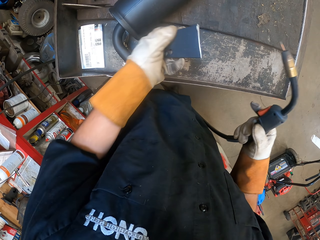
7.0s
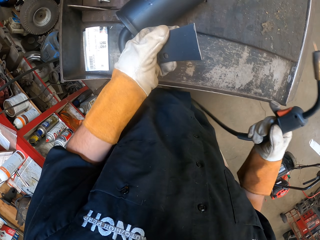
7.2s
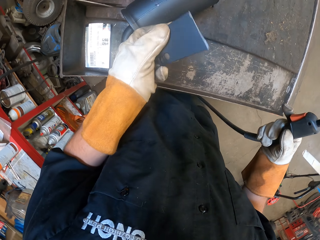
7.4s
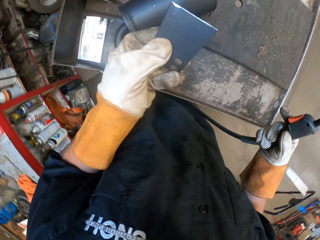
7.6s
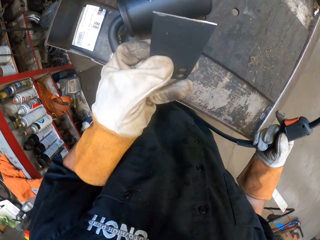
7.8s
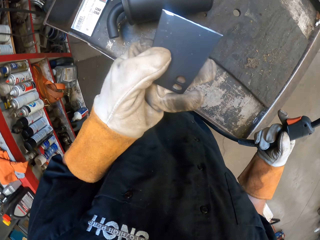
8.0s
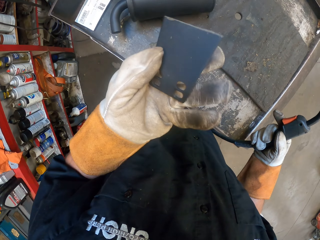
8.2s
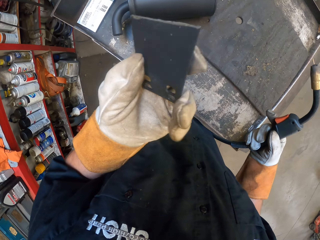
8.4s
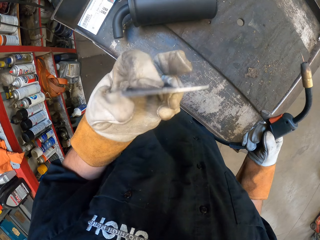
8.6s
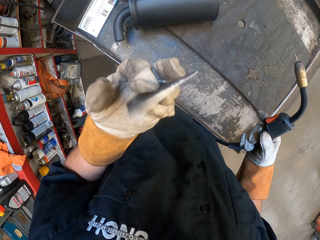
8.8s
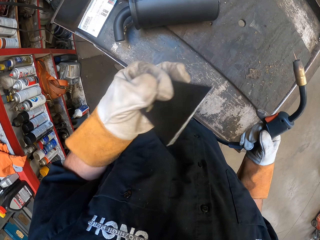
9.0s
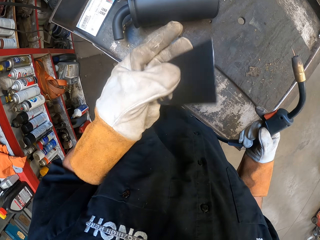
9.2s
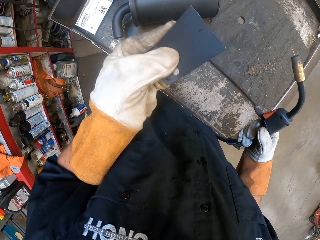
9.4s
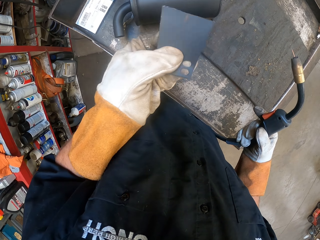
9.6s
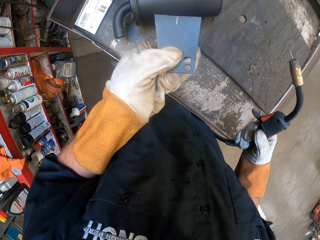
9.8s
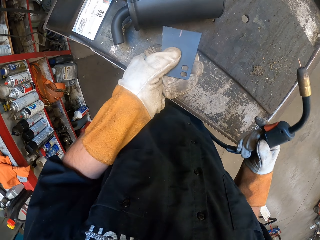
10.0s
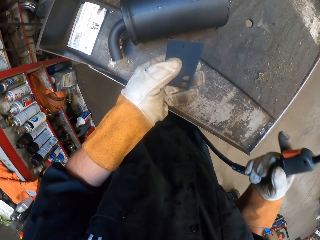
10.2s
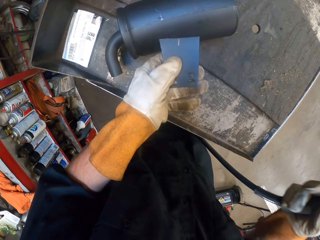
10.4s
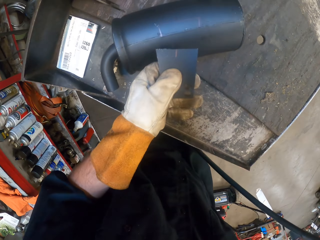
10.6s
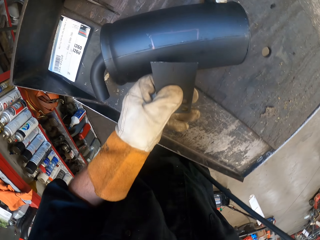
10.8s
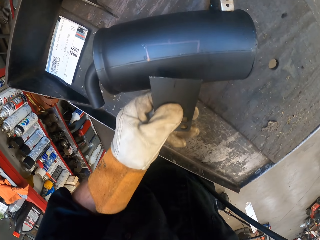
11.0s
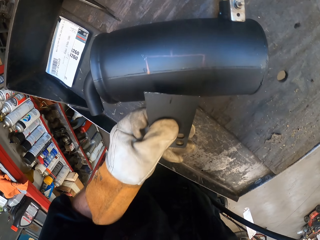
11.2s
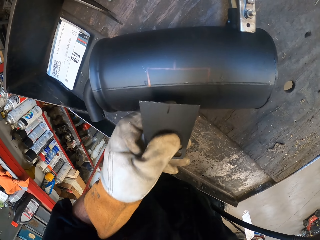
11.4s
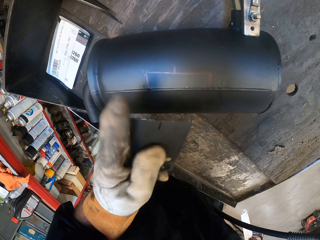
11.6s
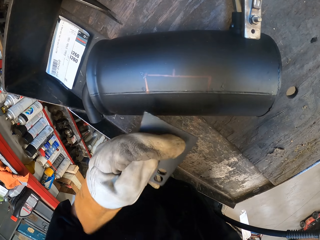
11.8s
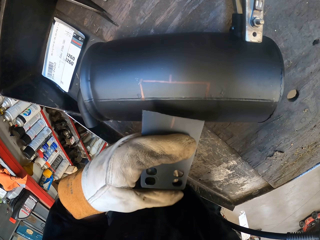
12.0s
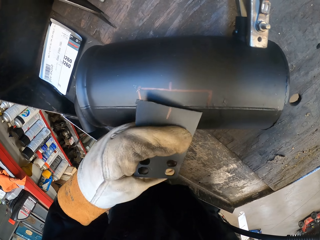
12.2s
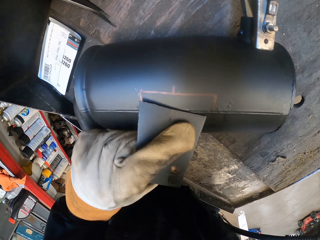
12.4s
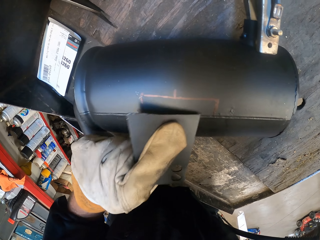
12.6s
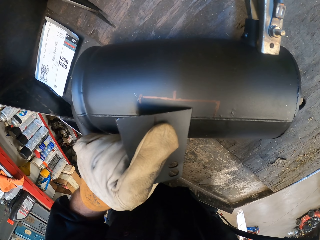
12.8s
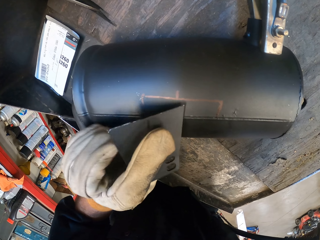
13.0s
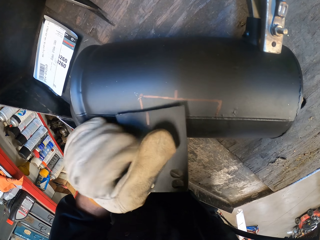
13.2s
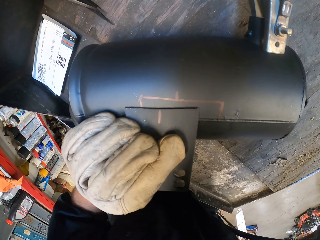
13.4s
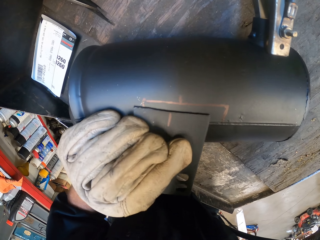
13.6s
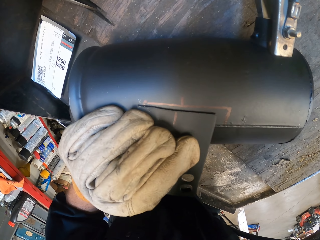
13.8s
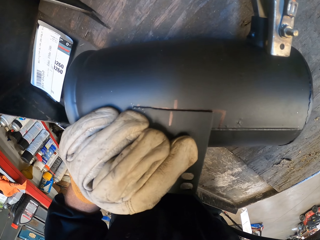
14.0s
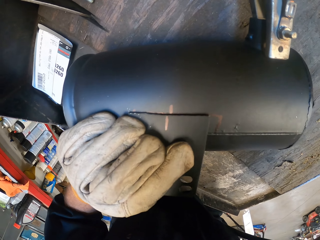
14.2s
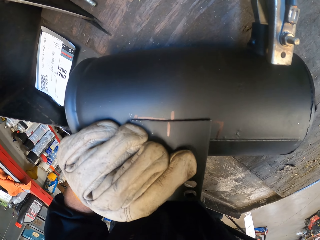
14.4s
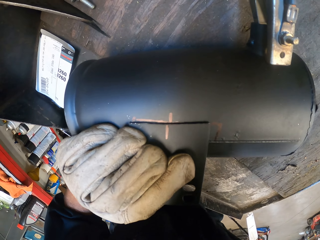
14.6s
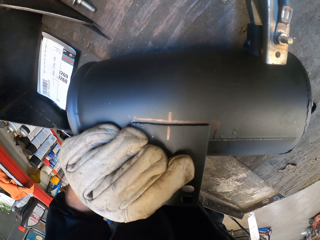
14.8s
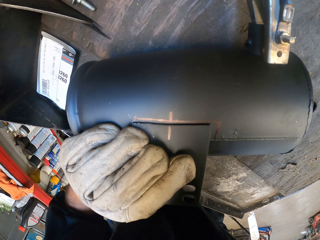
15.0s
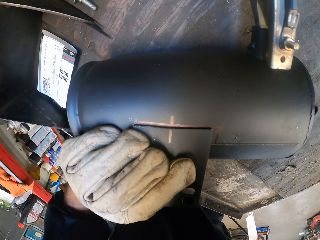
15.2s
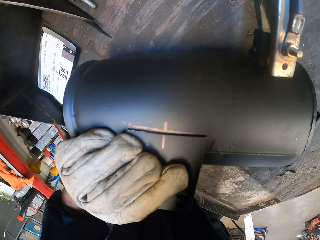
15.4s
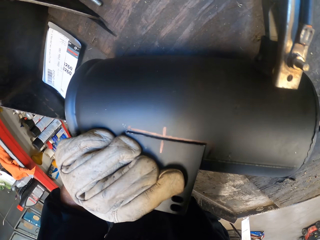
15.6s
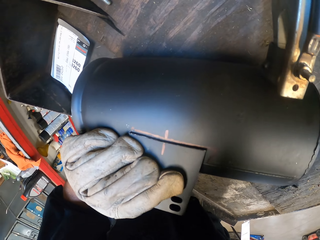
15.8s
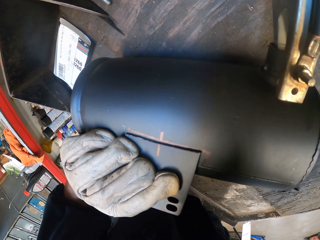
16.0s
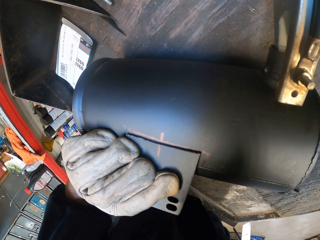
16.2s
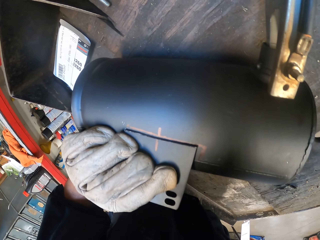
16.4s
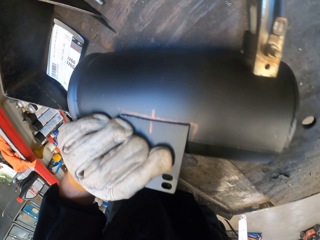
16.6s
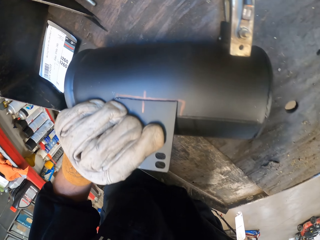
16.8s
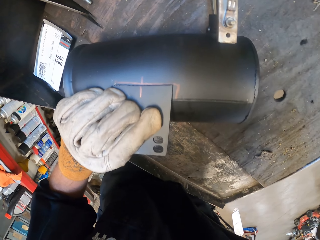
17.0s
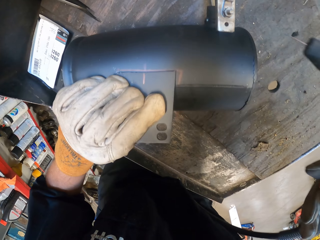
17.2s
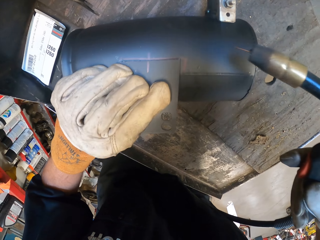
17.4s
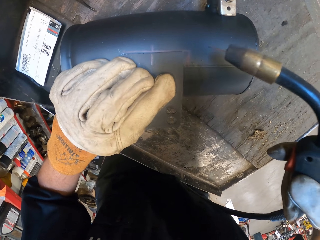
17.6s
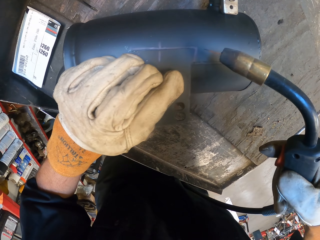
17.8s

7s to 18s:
The camera wearer picks up a piece of metal. They look at the piece of metal. They put the piece of metal on an exhauster pipe.

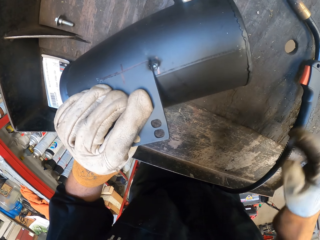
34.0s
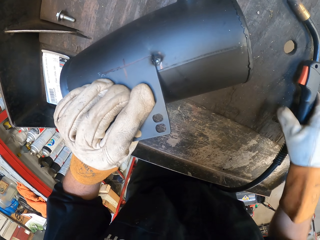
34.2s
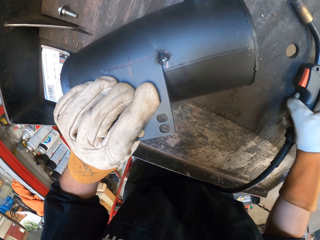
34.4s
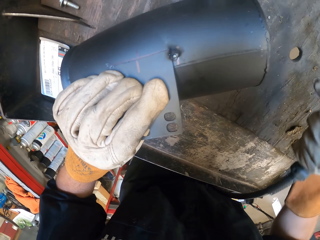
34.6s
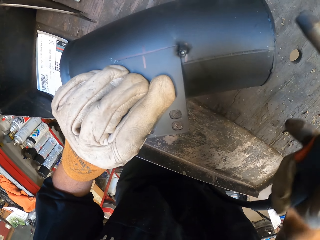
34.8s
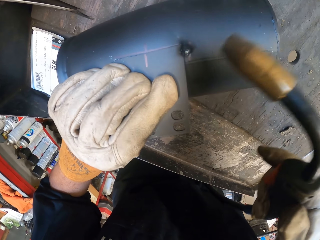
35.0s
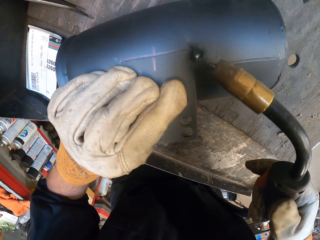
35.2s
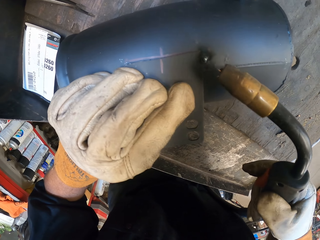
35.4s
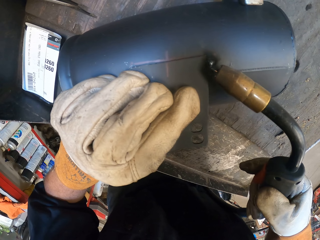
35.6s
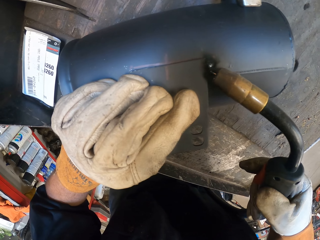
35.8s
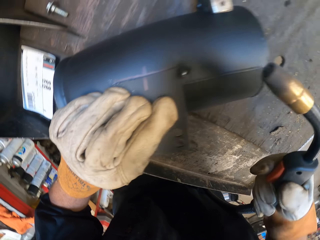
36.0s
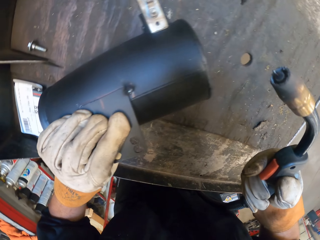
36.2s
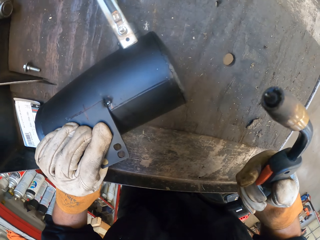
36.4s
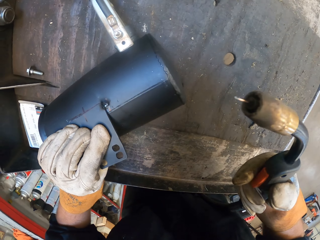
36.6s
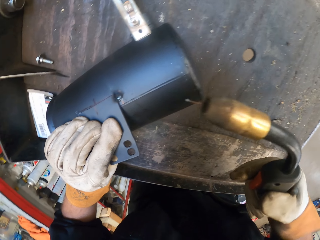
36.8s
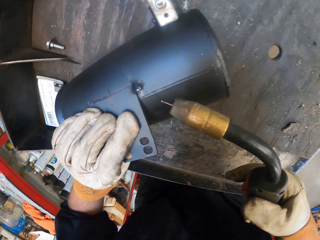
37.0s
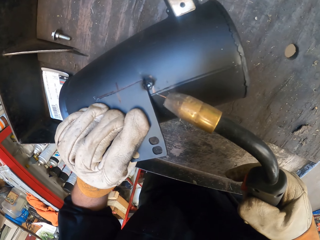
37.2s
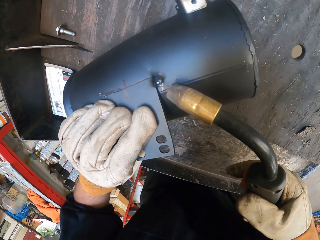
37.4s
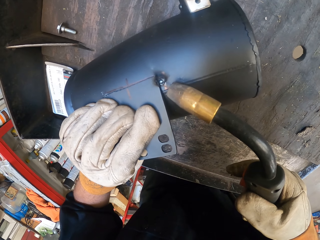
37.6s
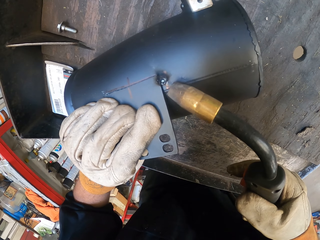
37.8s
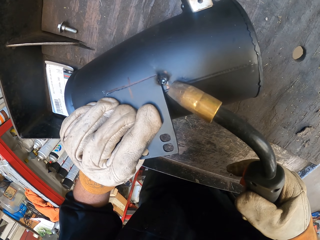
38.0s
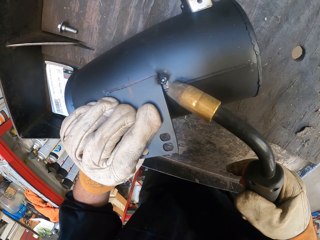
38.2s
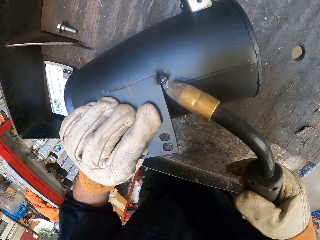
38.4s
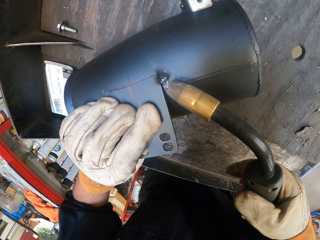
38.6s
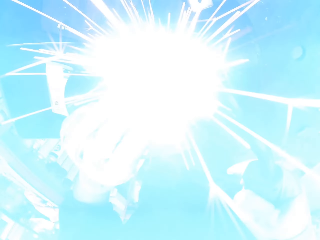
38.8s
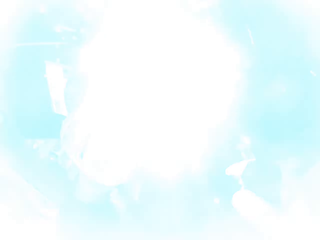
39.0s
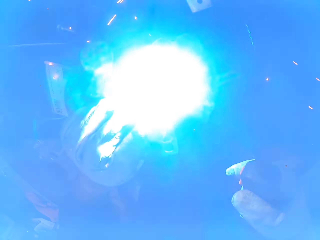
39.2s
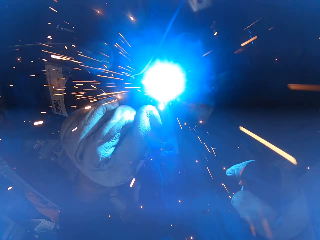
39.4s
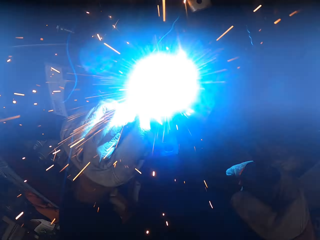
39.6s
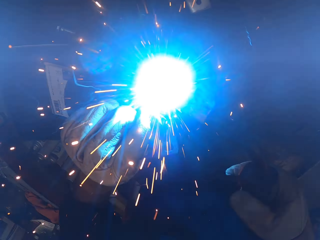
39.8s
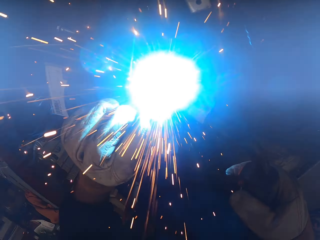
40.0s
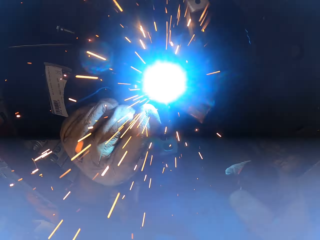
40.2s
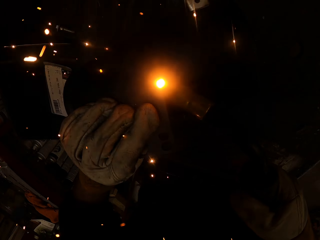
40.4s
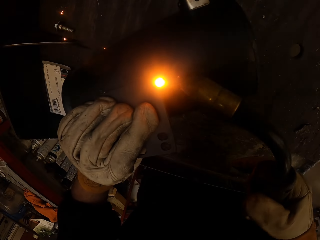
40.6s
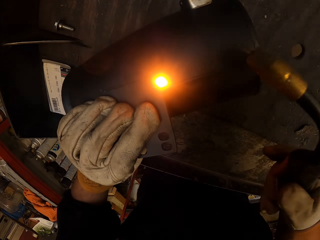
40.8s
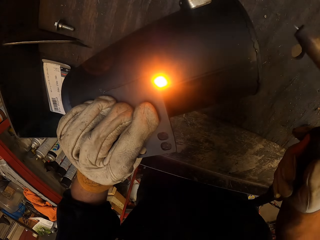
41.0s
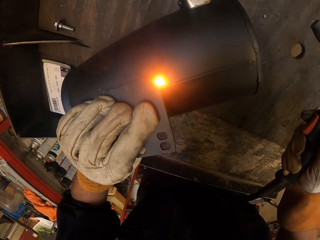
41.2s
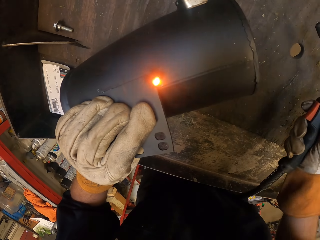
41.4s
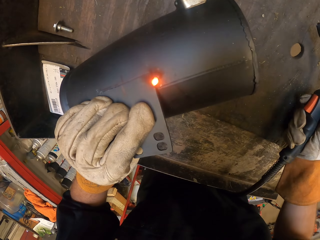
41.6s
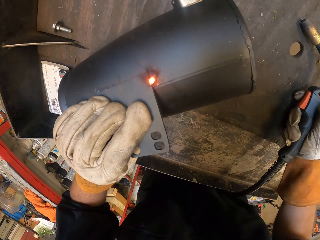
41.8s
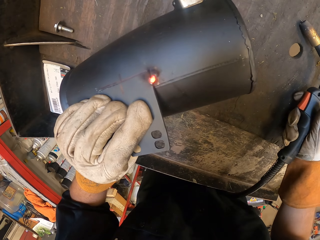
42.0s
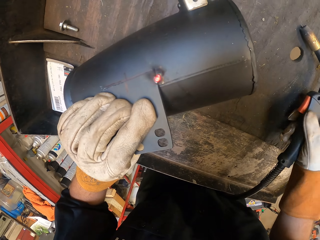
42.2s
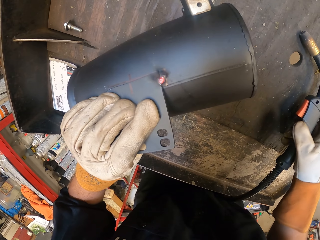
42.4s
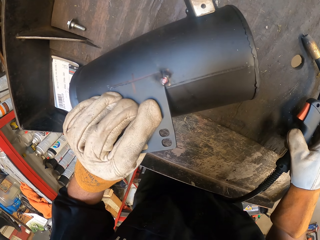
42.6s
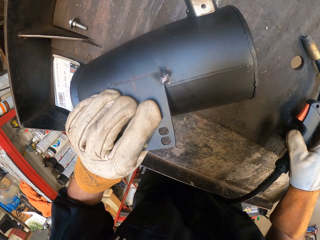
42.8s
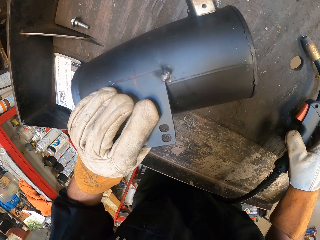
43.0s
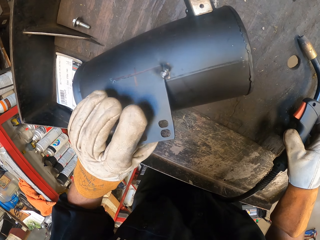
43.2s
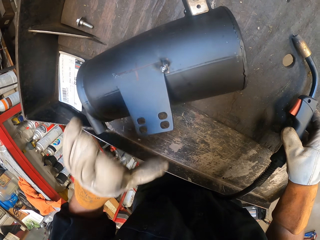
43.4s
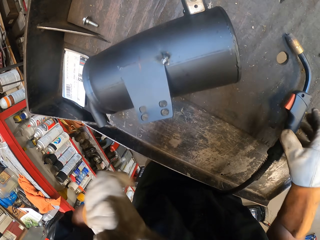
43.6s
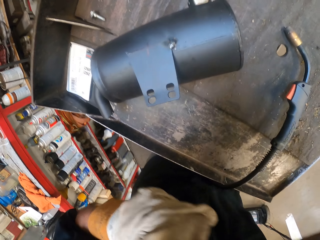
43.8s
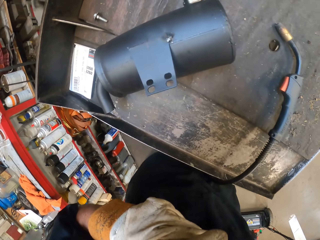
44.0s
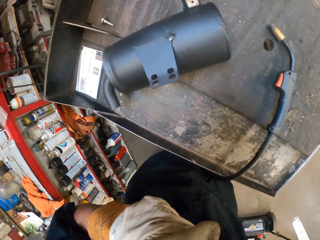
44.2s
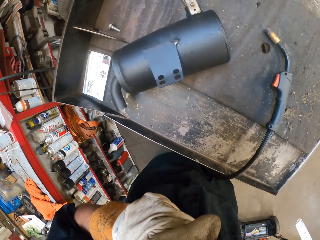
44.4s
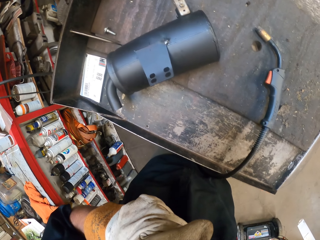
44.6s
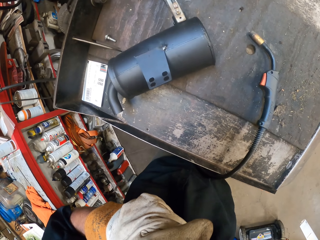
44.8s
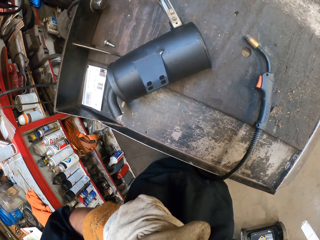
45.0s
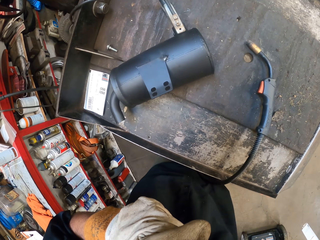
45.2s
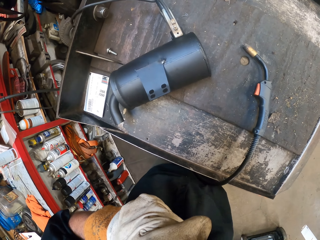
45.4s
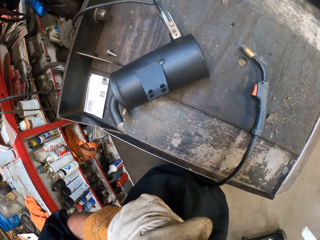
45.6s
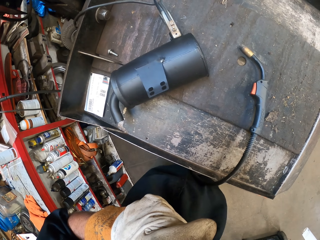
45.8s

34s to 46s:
The camera wearer picks up the welding machine. They hold a solder gun. They solder a metal. They put the solder gun on the table.
